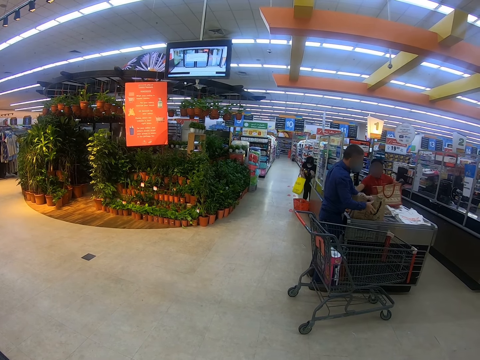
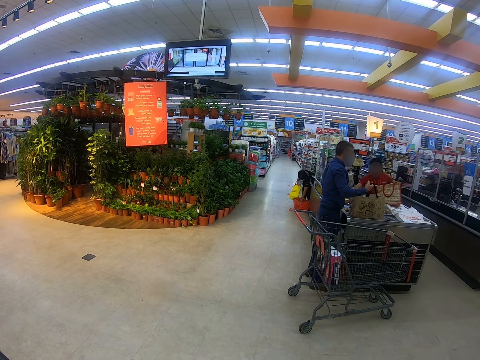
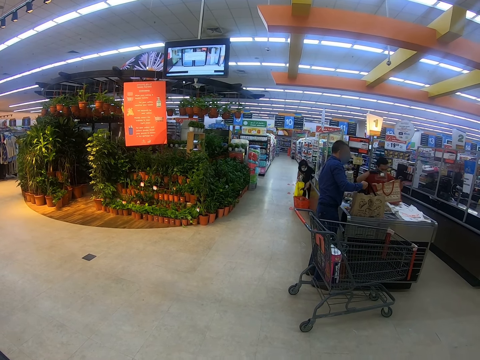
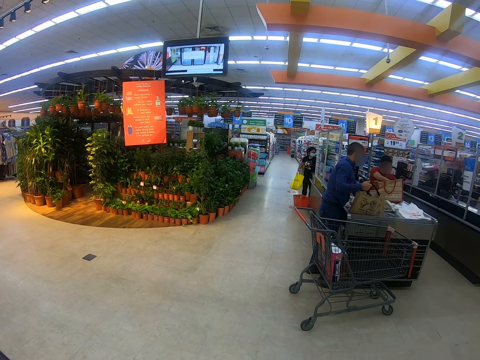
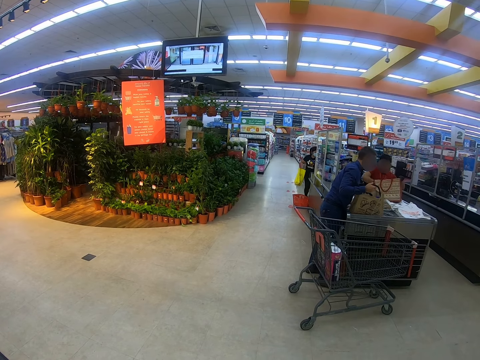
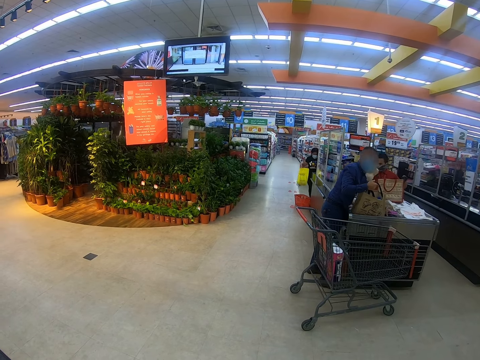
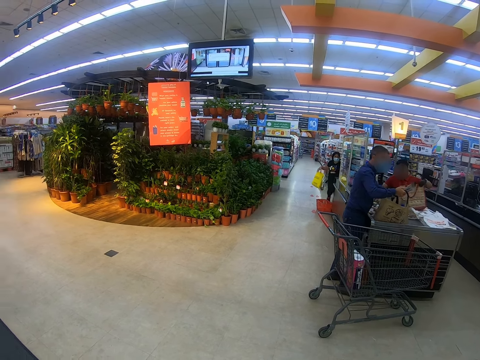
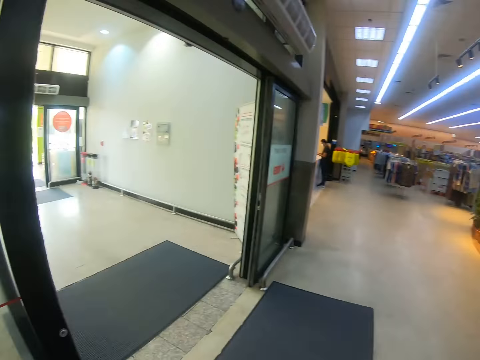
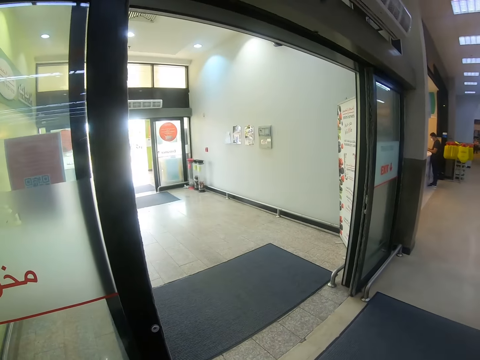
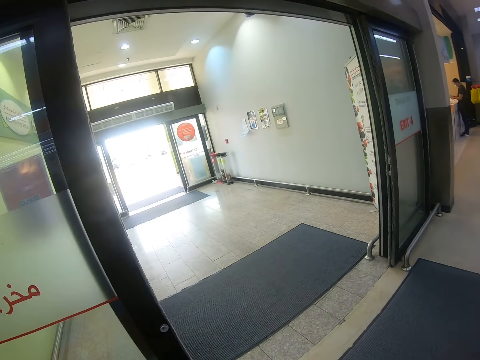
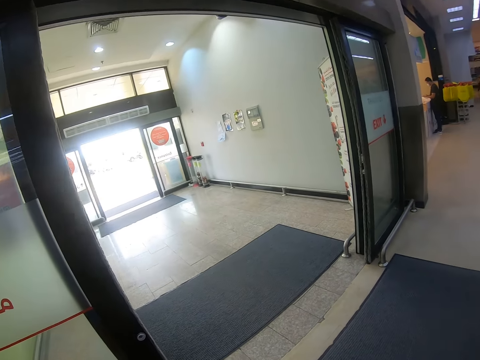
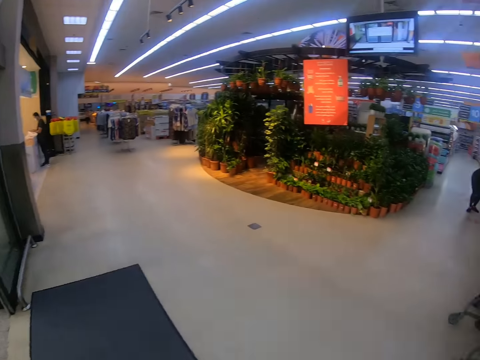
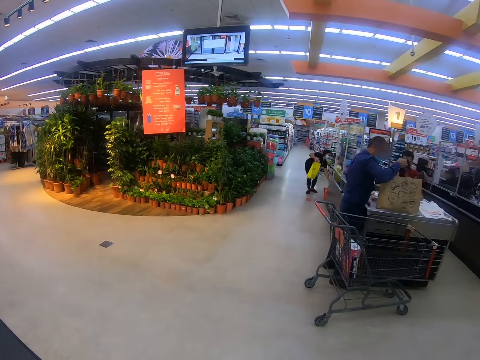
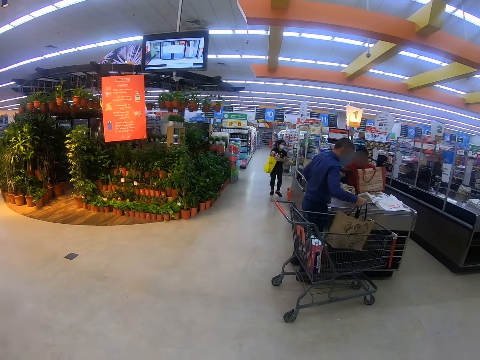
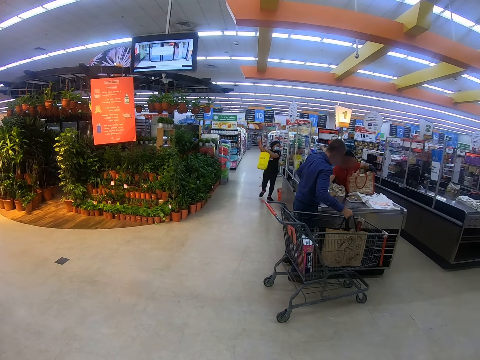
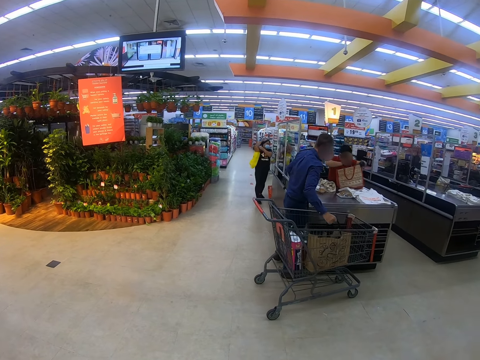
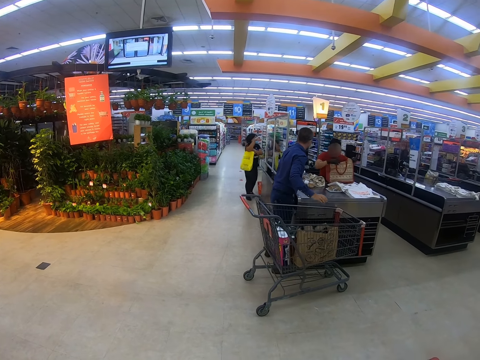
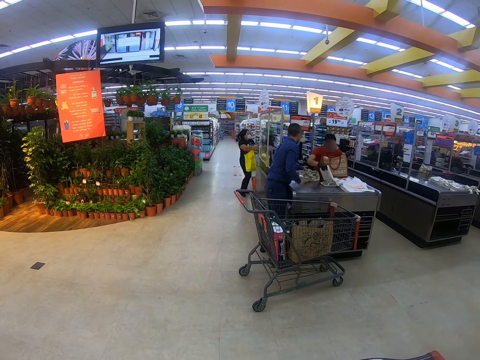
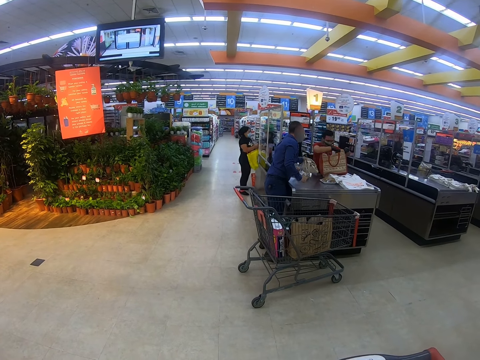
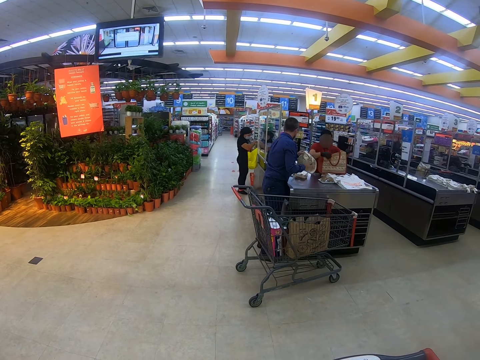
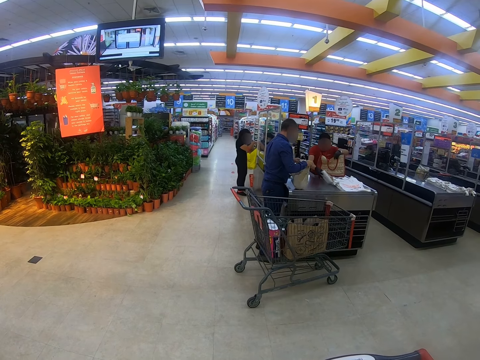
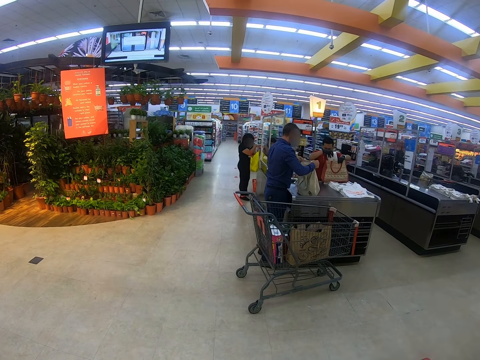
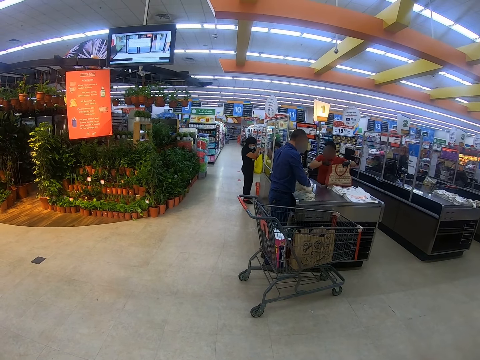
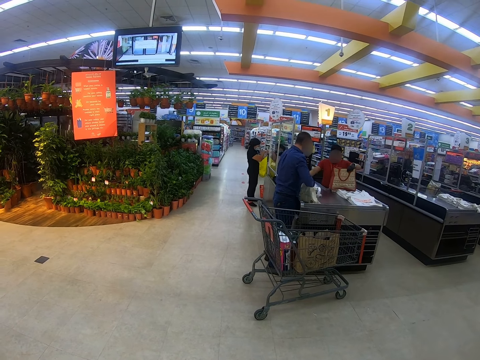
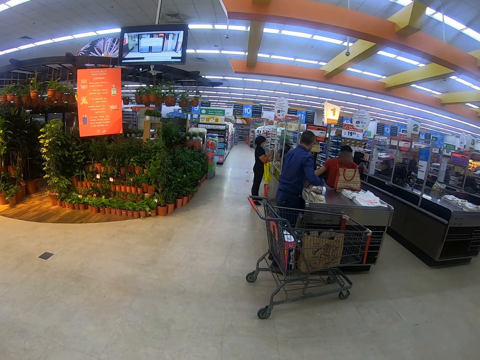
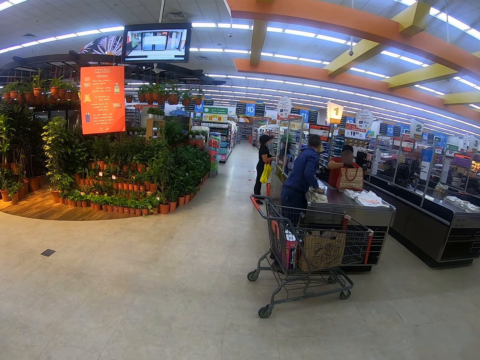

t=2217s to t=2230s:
A man puts the papers in the bag. A lady picks up an object and puts the object on the counter. Another man picks up the paper and puts the paper on the counter. The camera wearer looks around. The first man puts the bag in the trolley. The other man puts the packet in the bag, picks up the packet, and puts the packet in the bag. The first man picks up the bag. The other man puts the packet in the bag and lifts the bag.

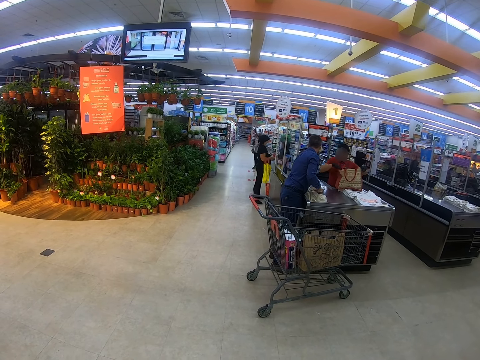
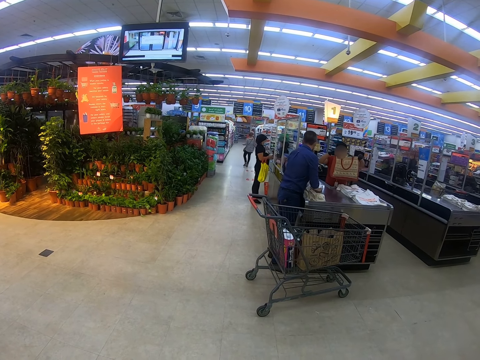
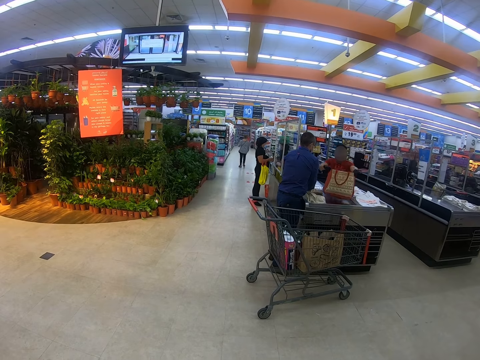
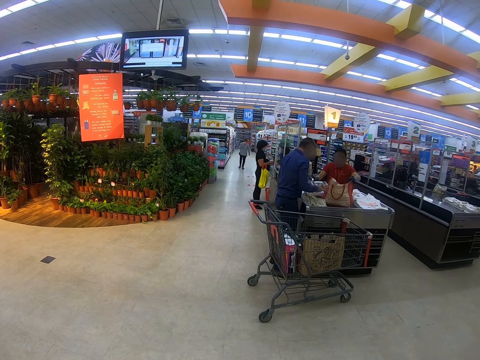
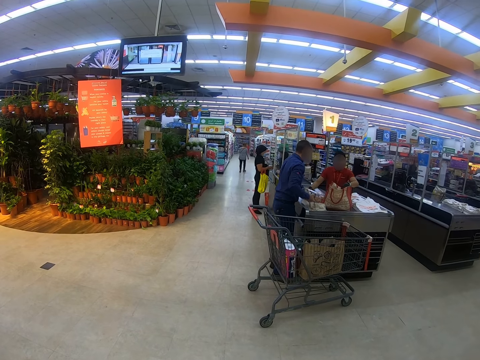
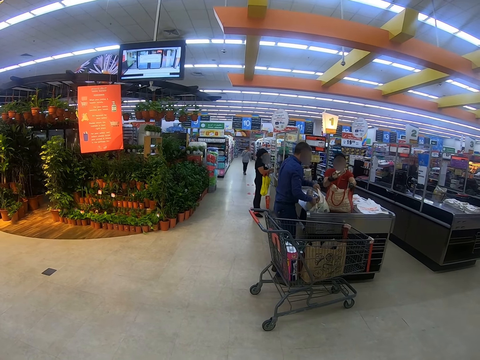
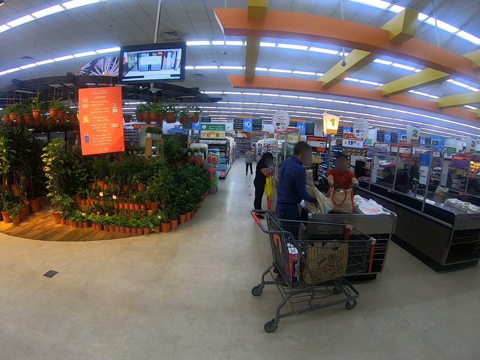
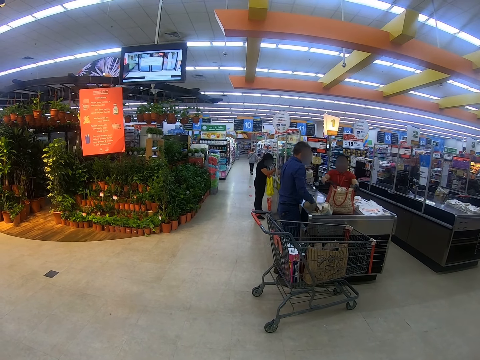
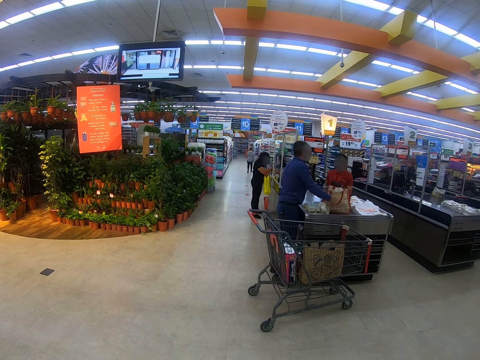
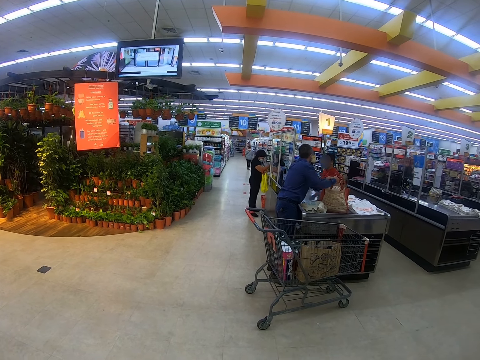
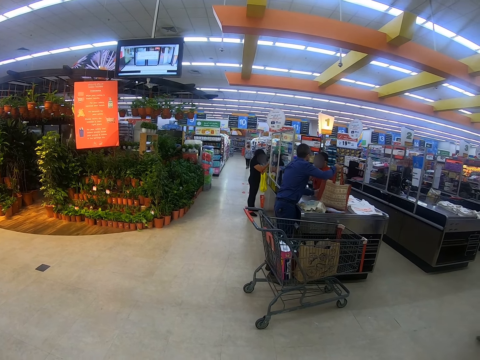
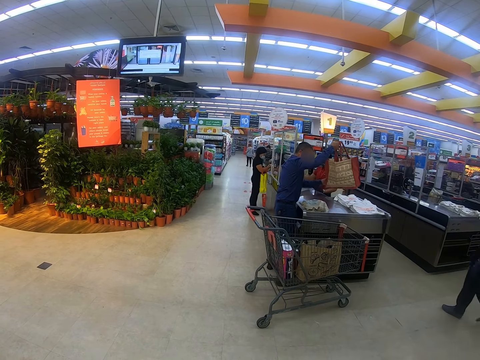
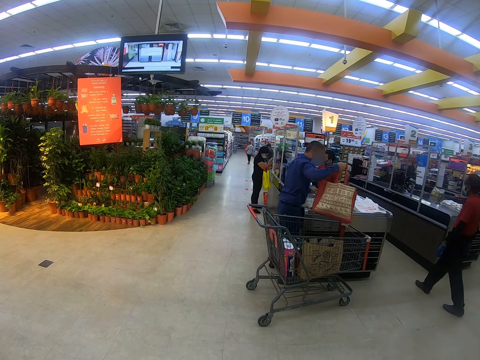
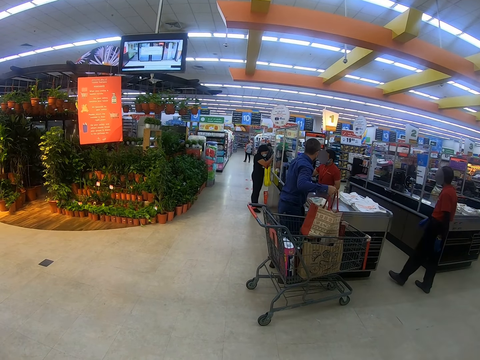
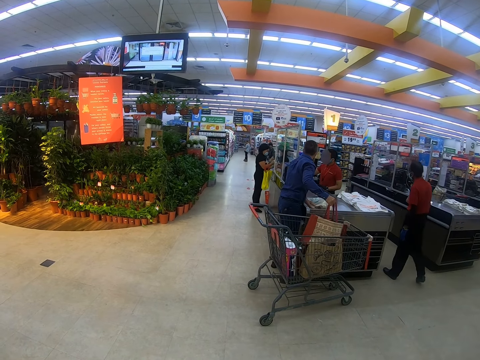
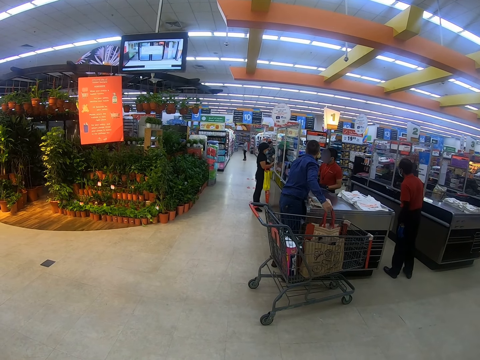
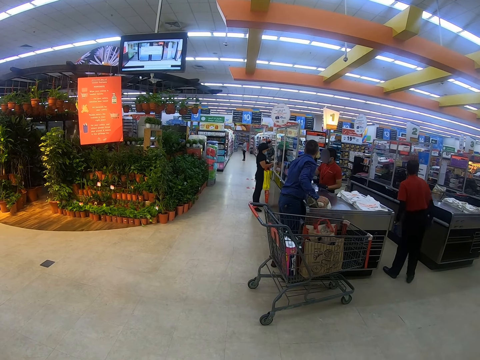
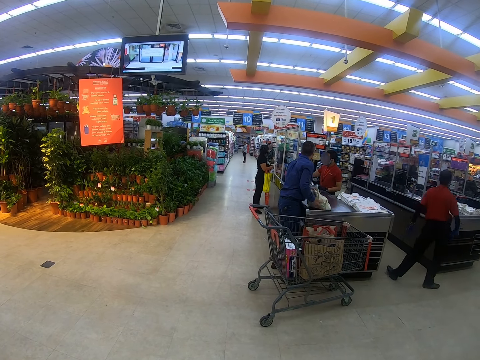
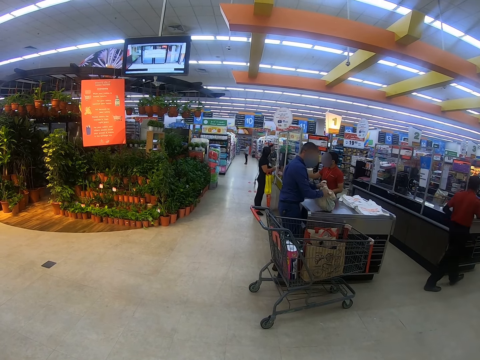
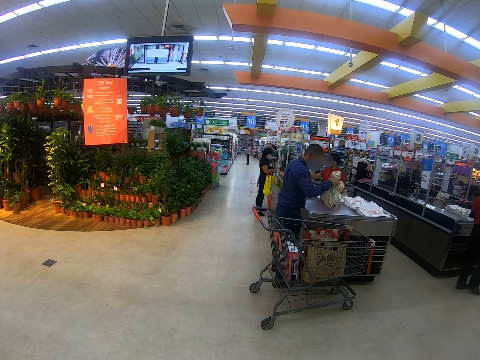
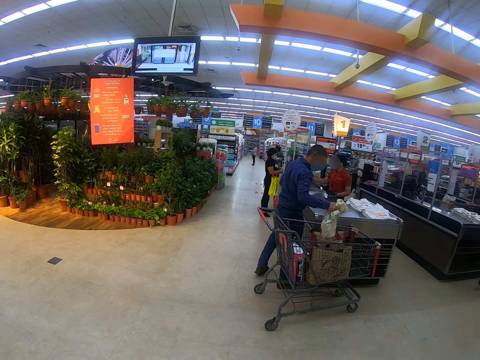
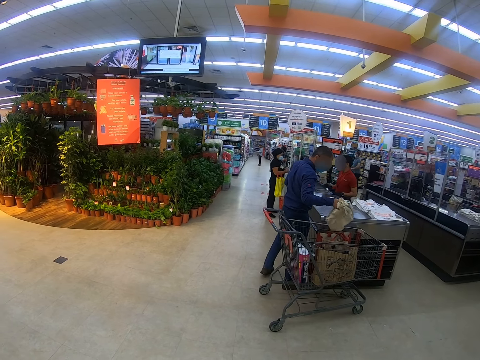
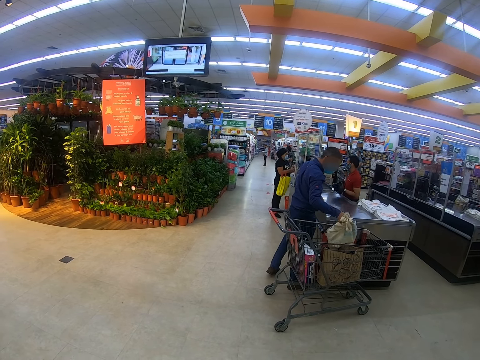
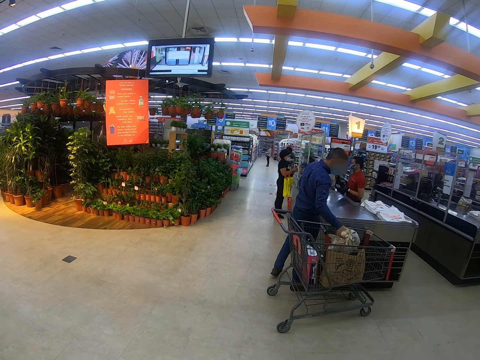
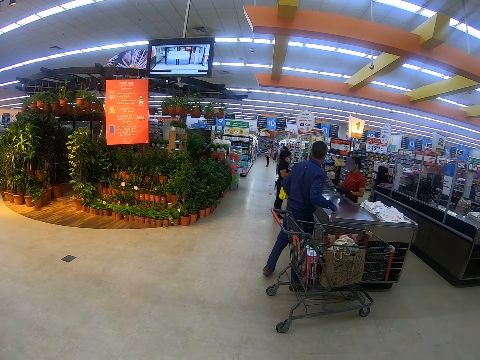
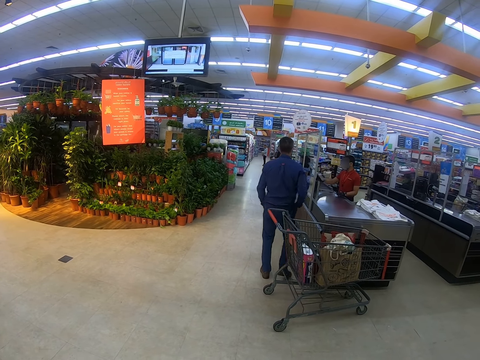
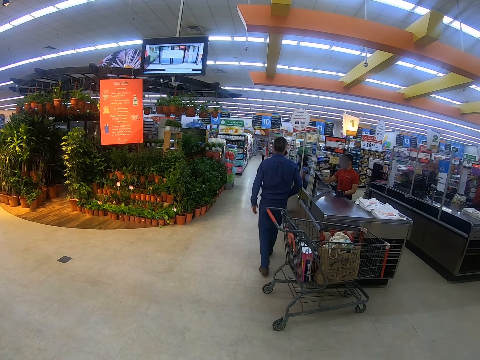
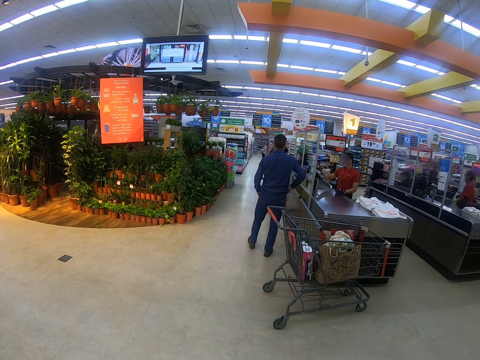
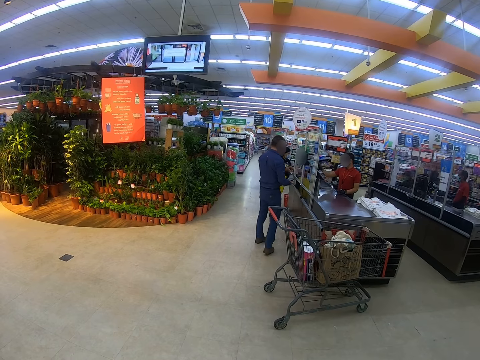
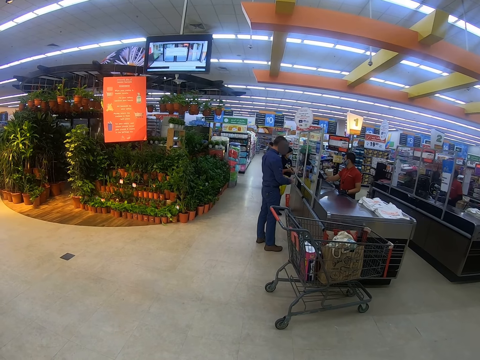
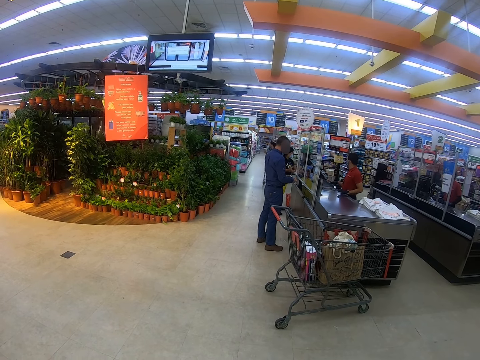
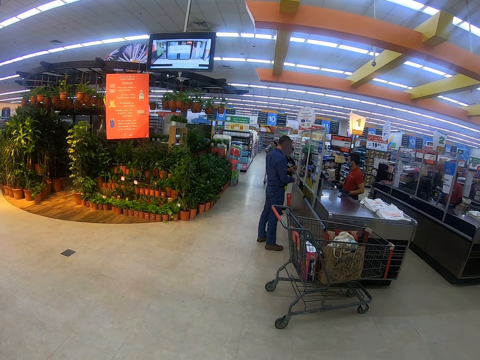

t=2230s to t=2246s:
A man steps forward. Another man puts the bag on the counter. A third man puts the packet in the bag and picks up the bag. A fourth man steps forward. The third man puts the bag in the trolley, picks up the bag, and puts the bag in the trolley. The third man removes the phone from the pocket and operates the phone.
